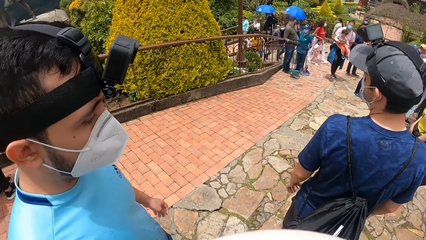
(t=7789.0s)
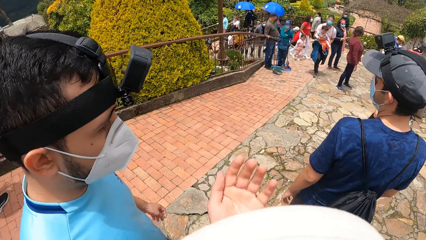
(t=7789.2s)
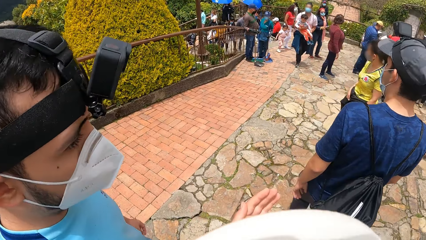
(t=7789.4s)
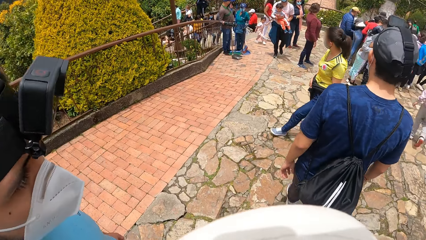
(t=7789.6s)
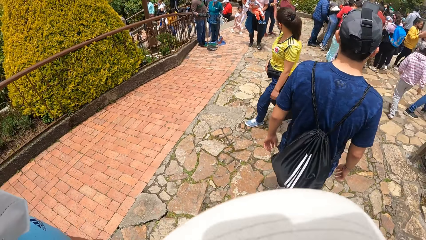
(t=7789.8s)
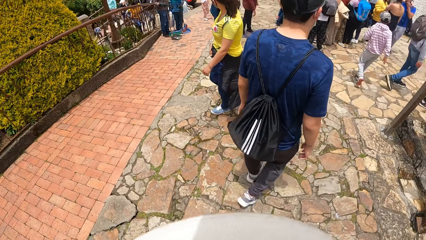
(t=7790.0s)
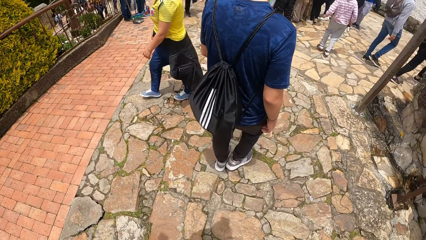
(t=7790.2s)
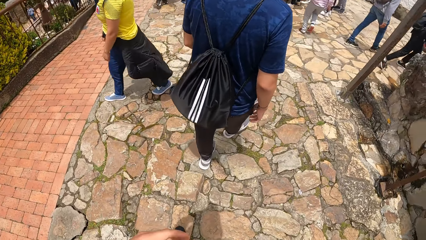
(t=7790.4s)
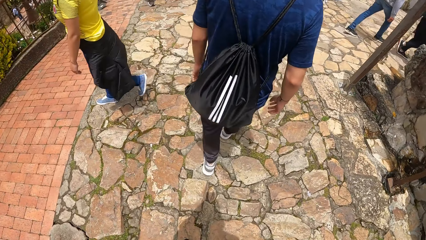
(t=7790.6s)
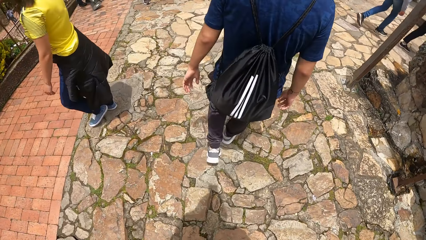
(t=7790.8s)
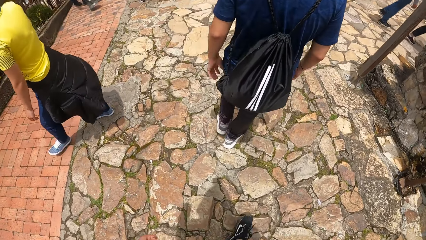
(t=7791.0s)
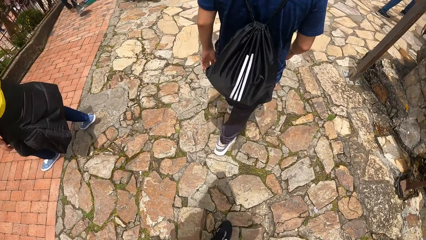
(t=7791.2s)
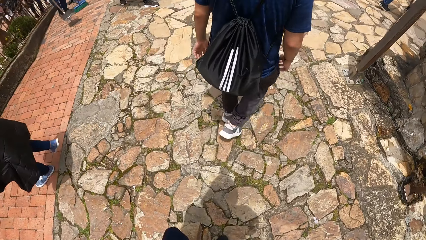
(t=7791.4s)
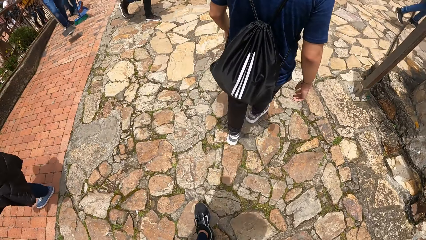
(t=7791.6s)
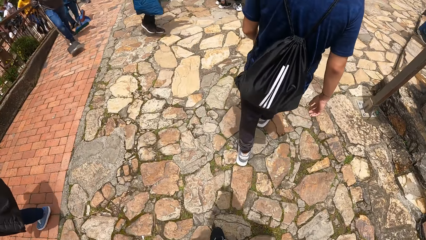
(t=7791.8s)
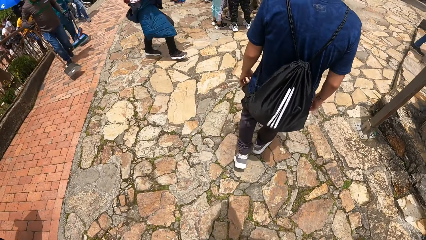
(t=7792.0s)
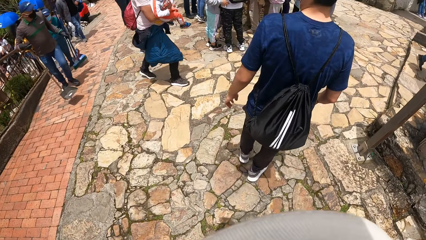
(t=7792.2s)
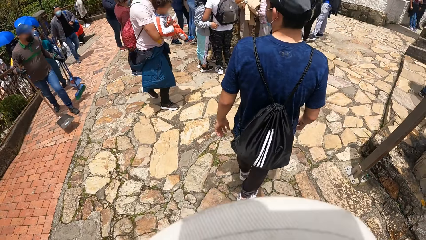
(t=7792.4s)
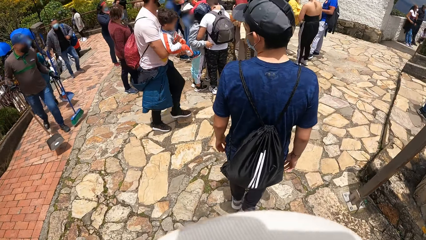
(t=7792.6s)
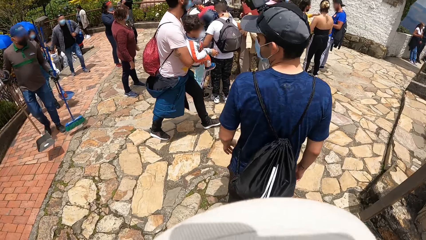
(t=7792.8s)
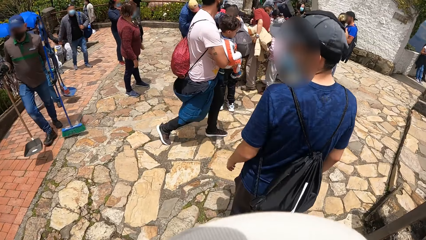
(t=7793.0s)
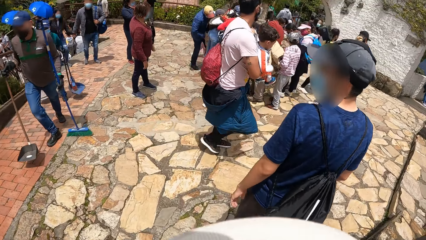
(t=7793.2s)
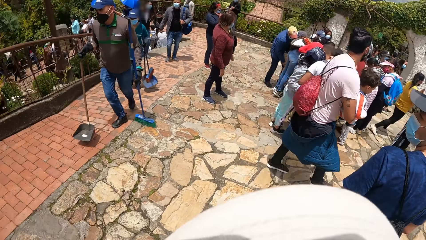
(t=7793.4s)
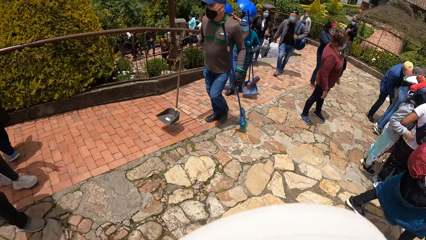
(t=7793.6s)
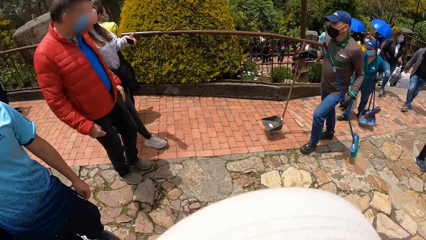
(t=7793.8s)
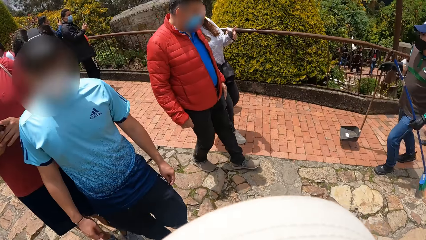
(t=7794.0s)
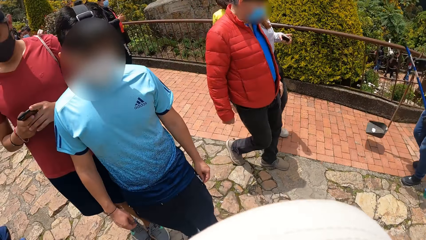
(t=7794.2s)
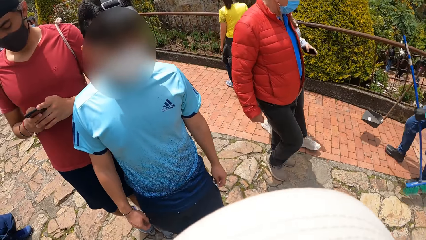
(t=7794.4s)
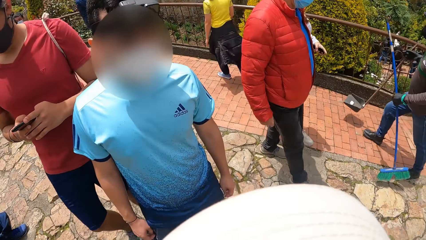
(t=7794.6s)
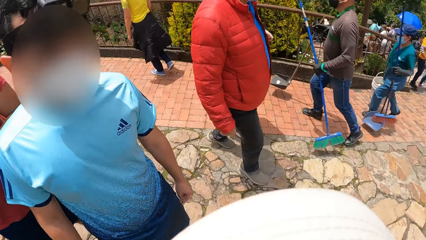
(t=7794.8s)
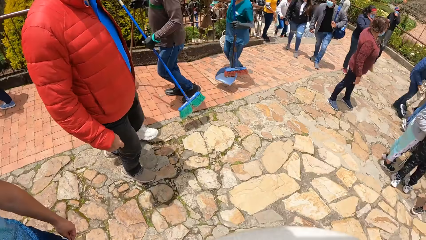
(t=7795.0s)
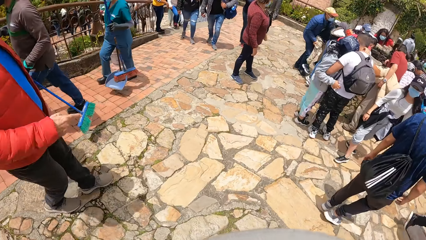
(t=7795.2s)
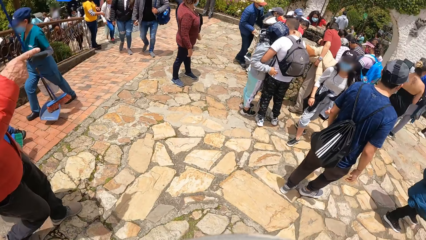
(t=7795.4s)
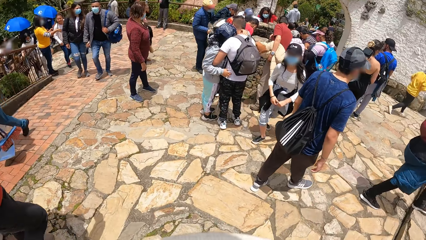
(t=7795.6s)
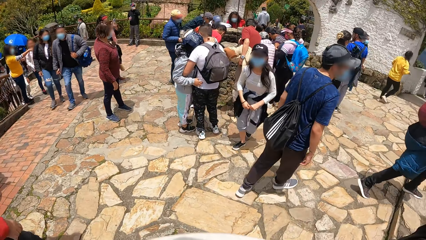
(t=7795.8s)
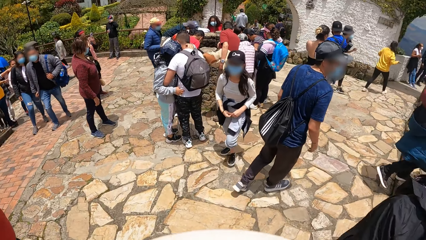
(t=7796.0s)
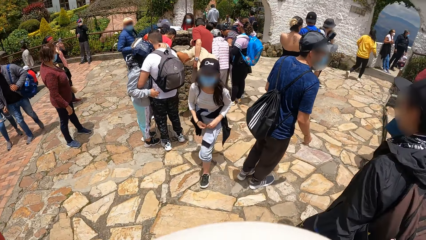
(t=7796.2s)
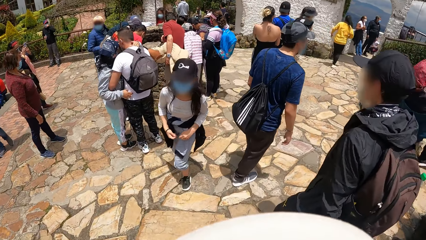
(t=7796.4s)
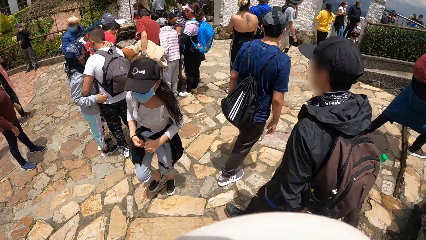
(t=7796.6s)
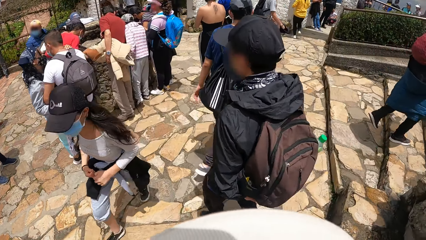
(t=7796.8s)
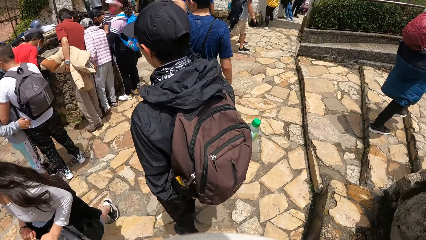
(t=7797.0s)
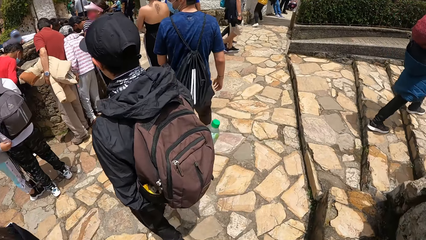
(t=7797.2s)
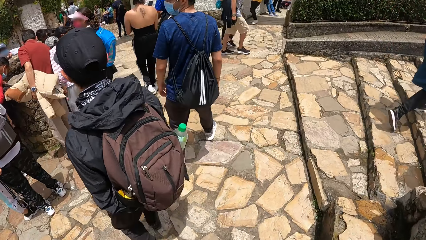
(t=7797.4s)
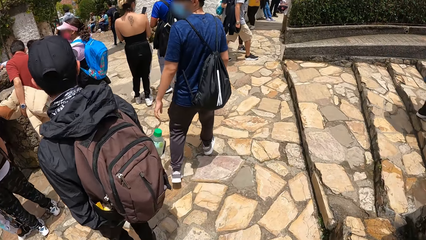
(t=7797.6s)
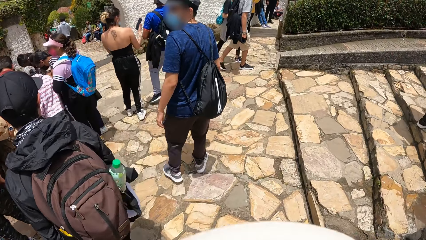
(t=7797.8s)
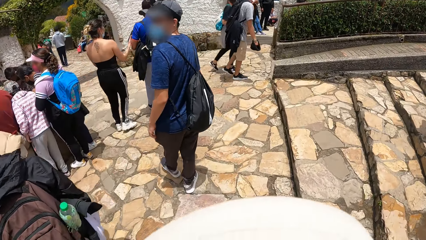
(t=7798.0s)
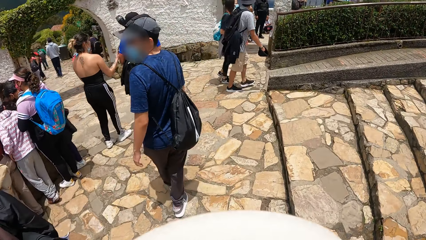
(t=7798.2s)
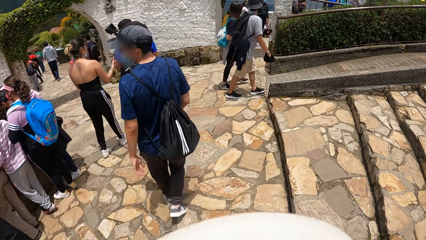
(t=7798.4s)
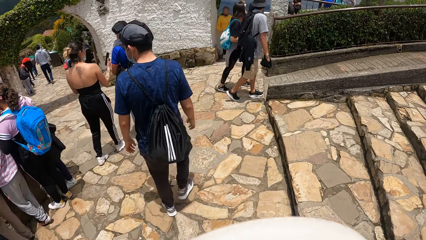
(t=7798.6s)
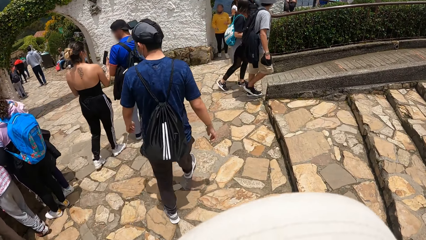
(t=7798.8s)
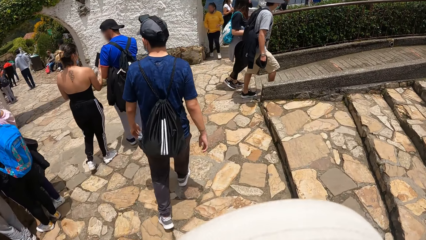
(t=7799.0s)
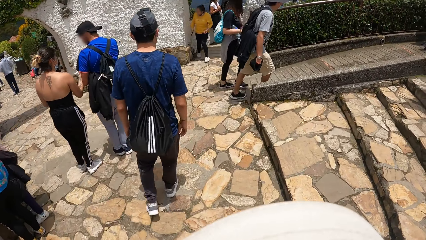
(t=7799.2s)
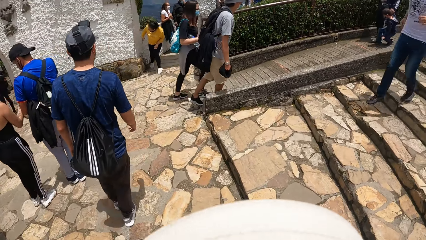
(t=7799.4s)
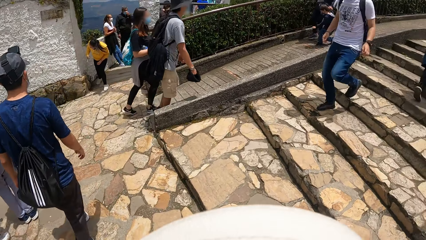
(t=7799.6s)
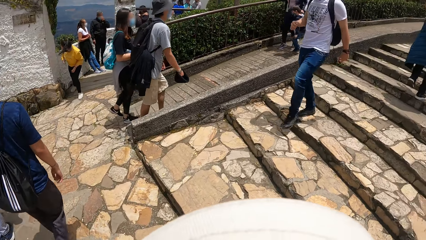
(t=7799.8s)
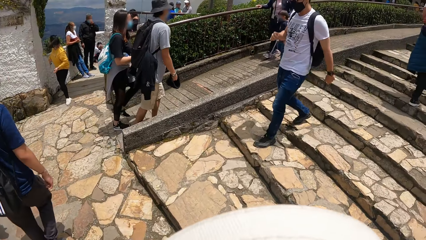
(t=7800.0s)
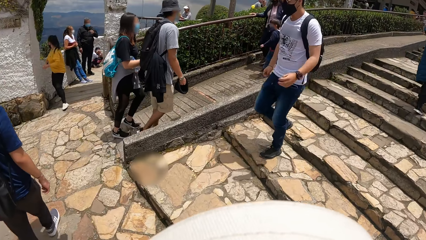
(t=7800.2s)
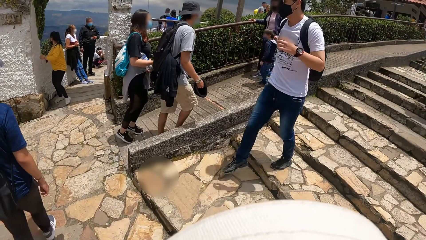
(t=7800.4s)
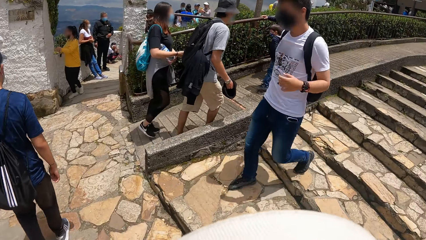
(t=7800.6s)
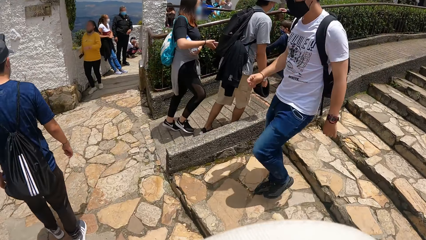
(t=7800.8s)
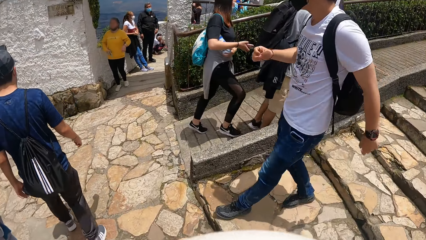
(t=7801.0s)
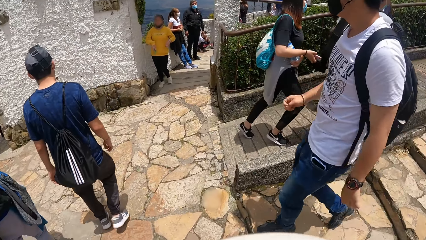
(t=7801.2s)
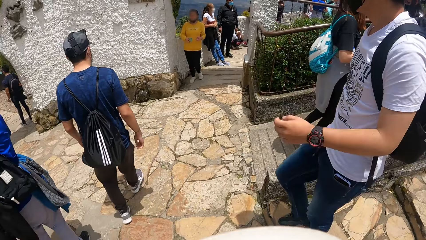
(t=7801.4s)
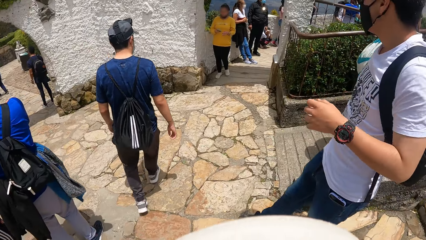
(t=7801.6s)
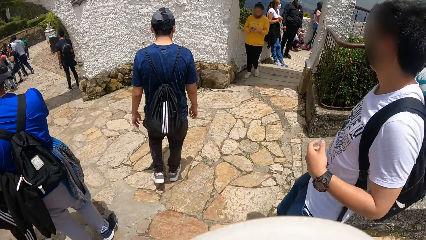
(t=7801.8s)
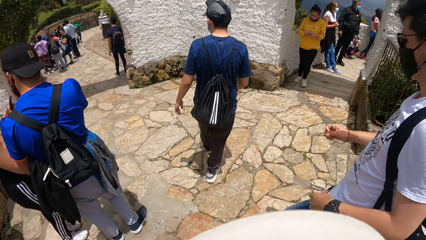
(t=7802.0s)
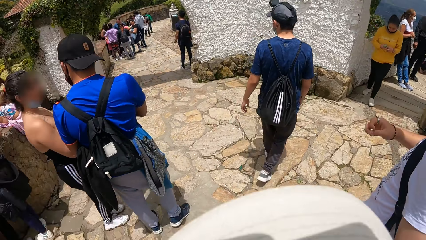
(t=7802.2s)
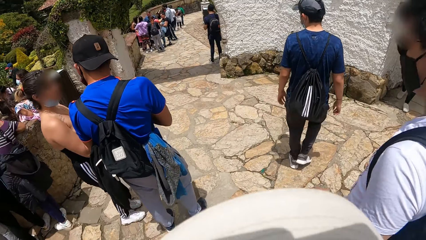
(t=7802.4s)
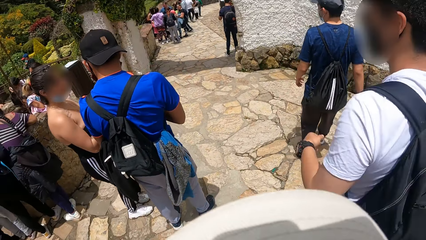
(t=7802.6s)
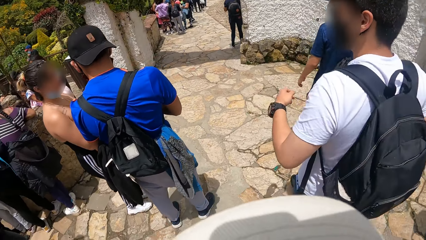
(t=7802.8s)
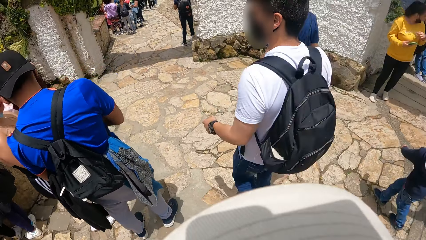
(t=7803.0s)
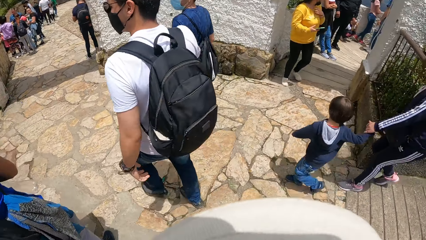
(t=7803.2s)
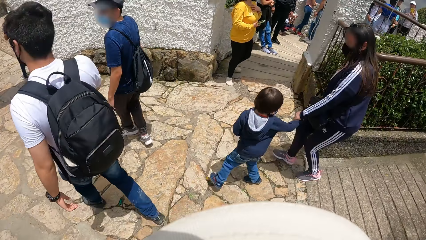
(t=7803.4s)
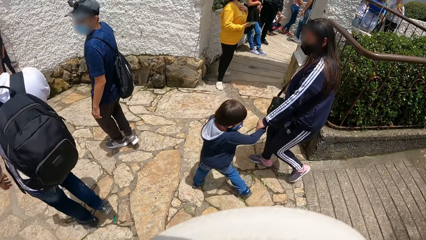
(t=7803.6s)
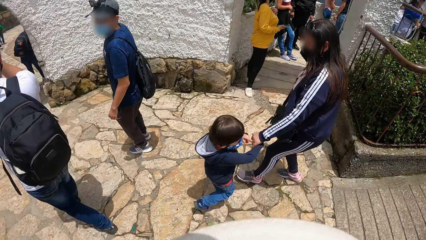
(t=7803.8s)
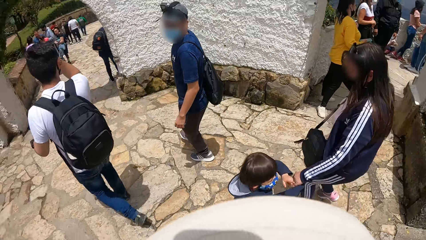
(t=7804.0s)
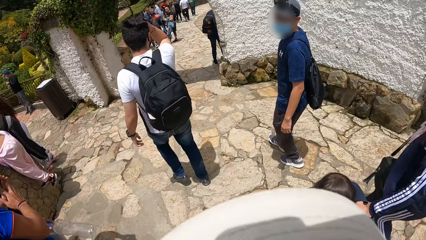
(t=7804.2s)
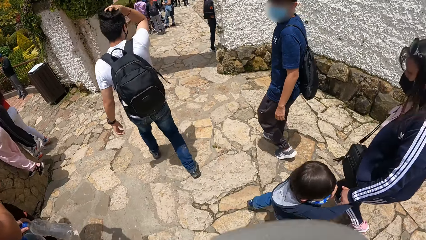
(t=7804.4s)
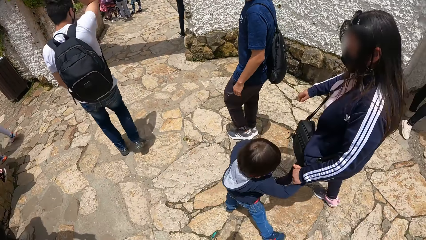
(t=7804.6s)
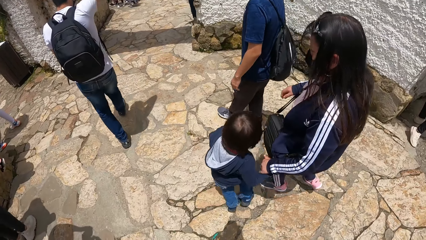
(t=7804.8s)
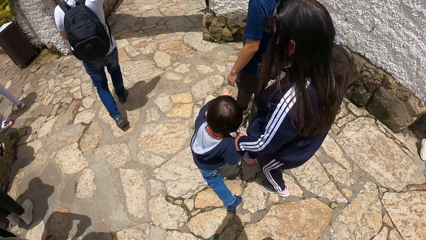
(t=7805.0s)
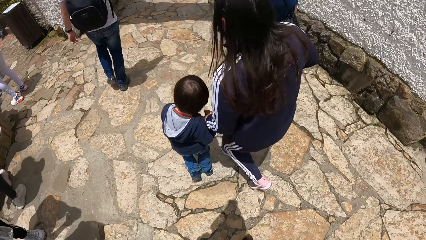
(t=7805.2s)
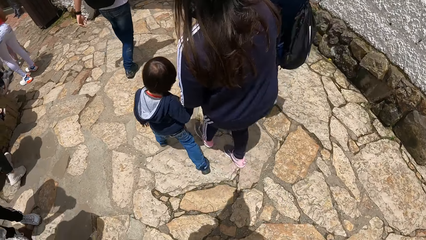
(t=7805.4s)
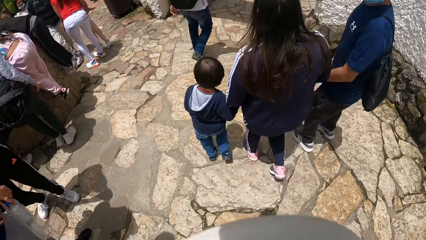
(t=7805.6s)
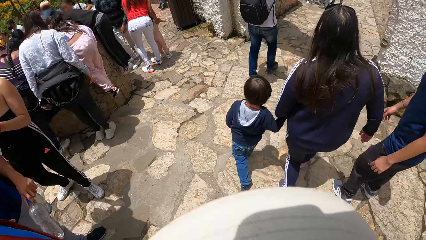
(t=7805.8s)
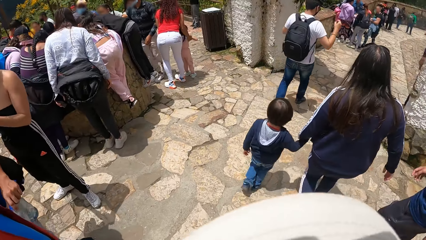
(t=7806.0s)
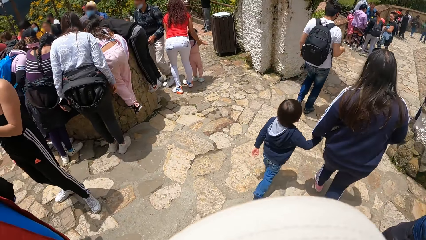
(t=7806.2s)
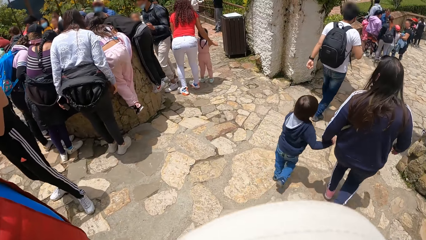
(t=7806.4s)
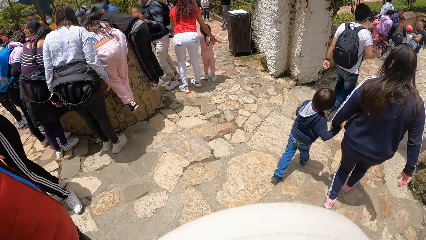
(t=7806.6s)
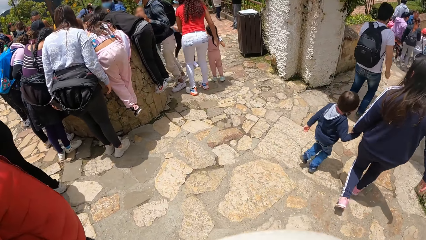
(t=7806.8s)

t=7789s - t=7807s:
A person holds the broom and dust pan. Another person carries another person. Another person walks with another person. The carried person shows another person the phone. Another person walks down the stairs. Another person holds the other person's hand.
